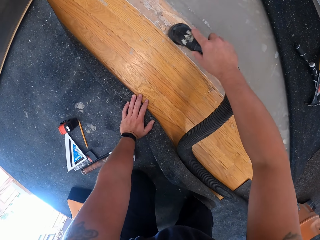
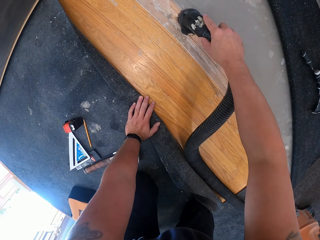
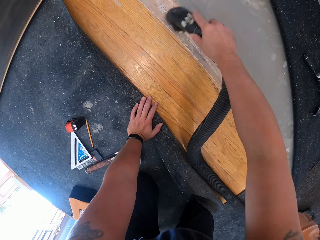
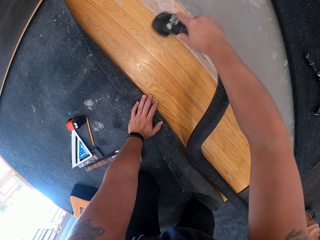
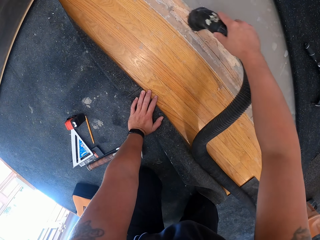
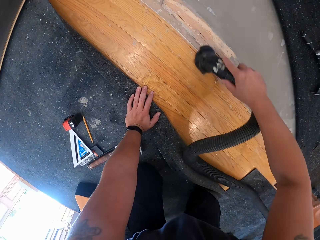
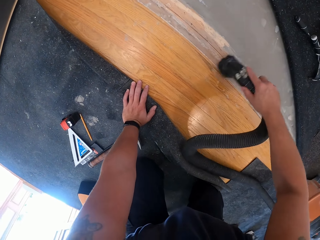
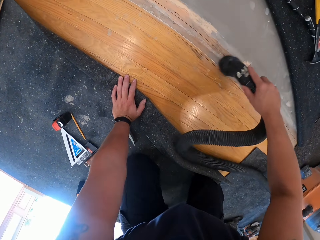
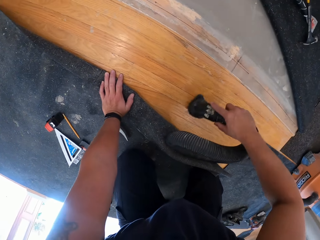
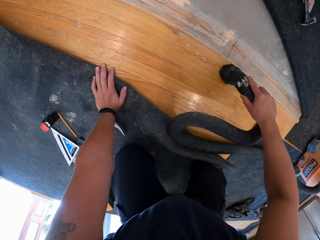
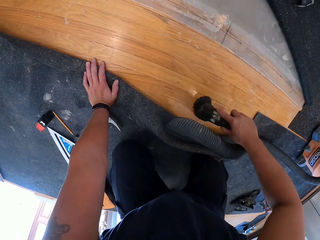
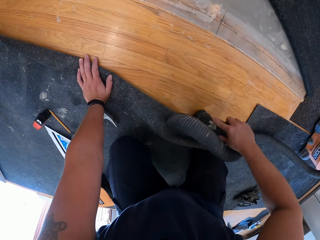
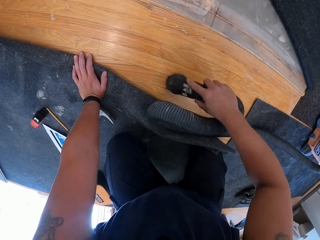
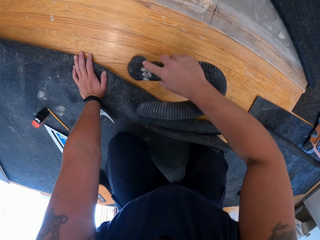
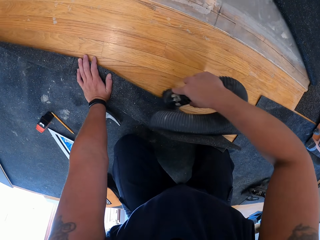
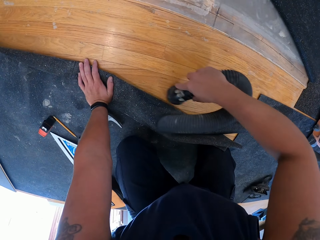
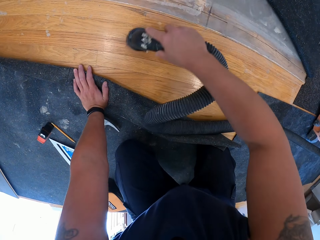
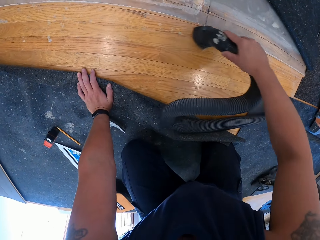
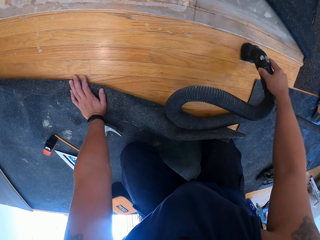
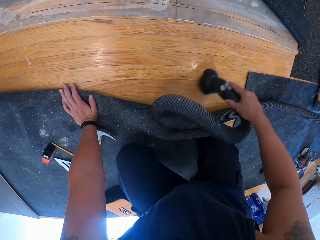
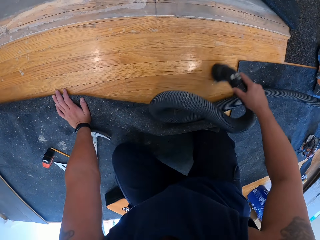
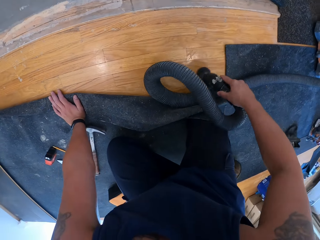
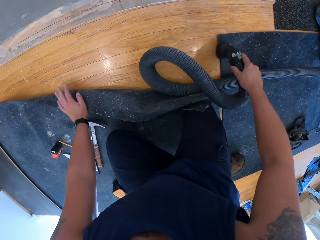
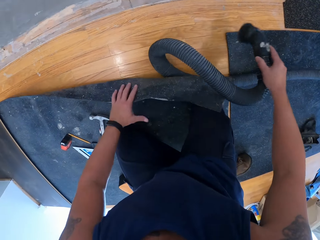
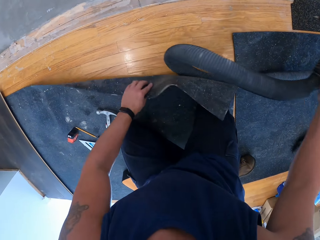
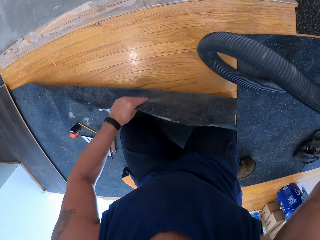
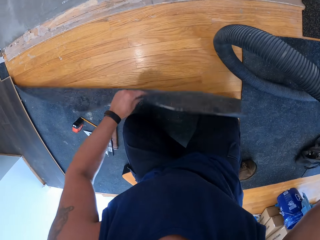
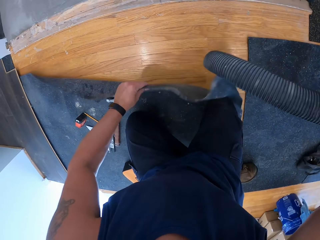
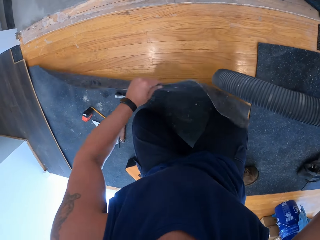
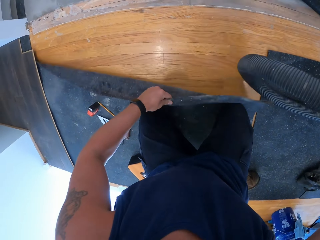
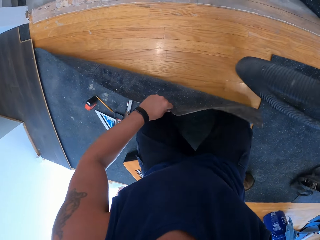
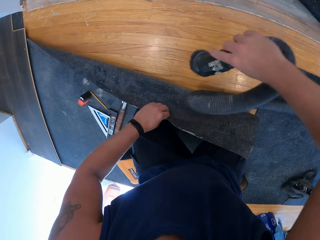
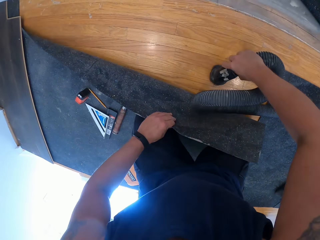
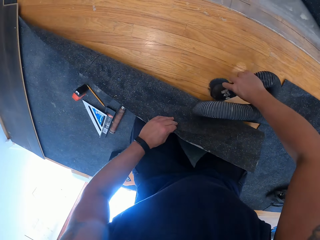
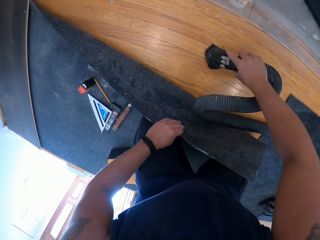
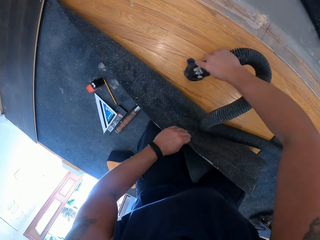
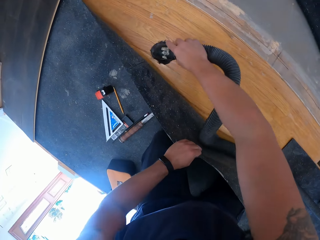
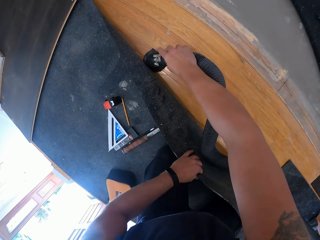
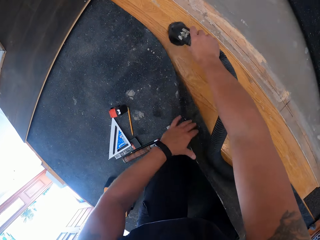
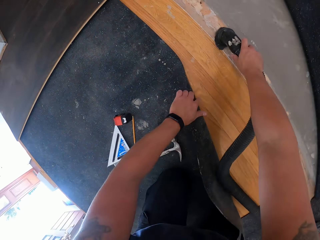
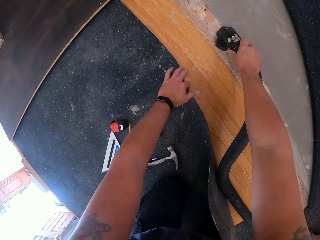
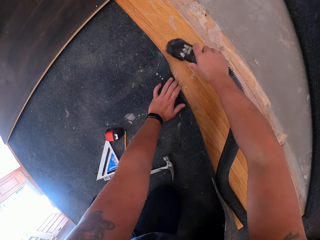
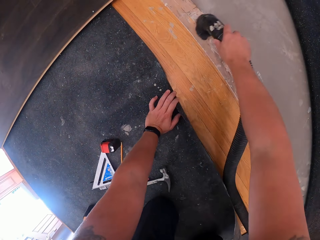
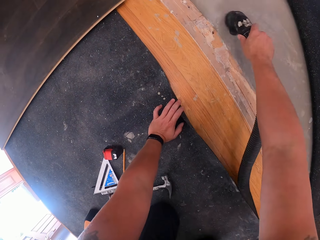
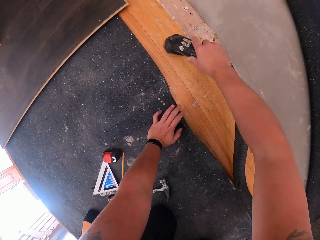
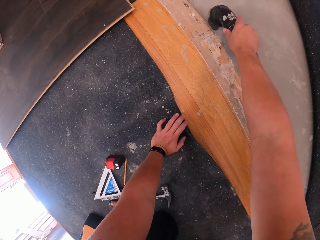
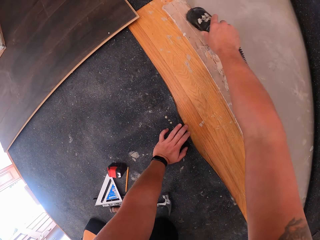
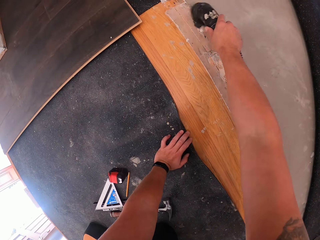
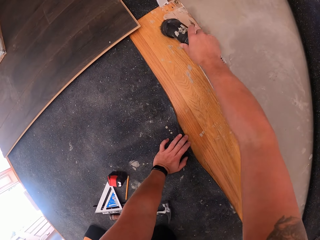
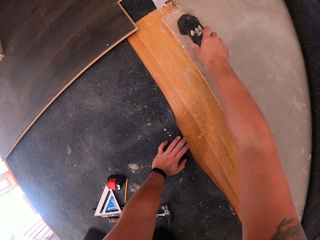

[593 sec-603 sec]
The camera wearer shakes off dirt on the rug with his left hand. He moves the carpet. He moves the vacuum cleaner pipe on the floor.

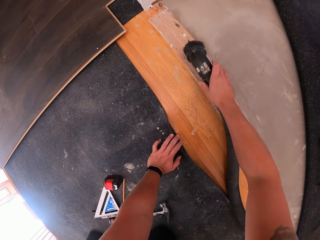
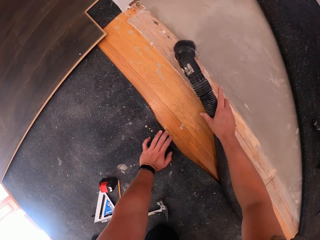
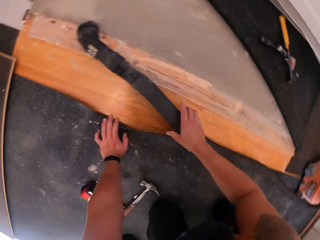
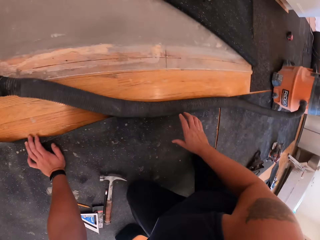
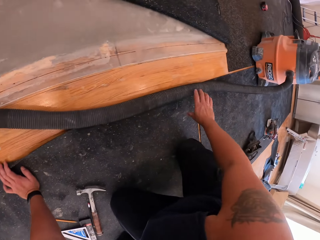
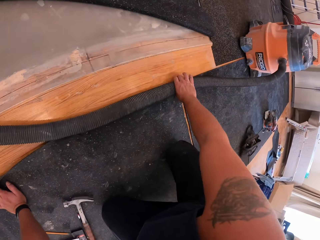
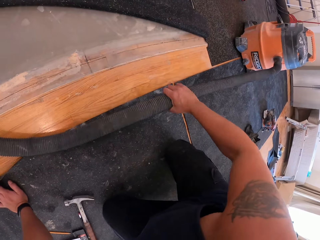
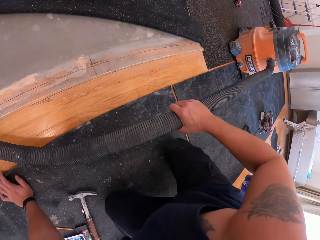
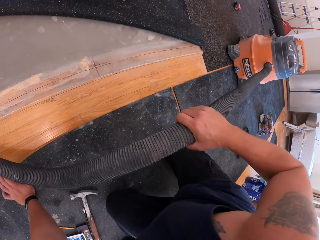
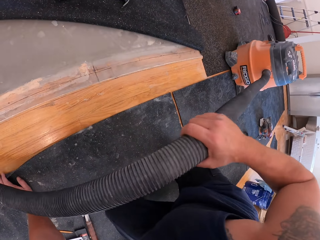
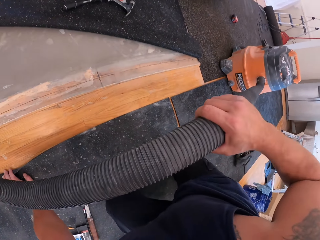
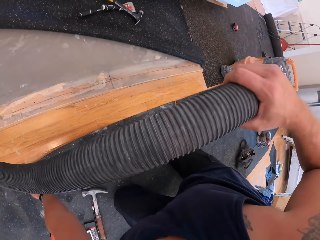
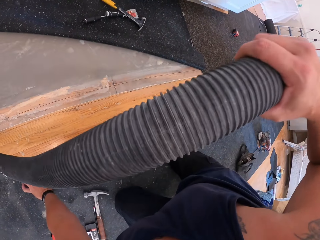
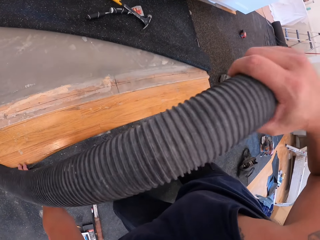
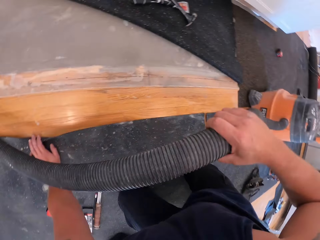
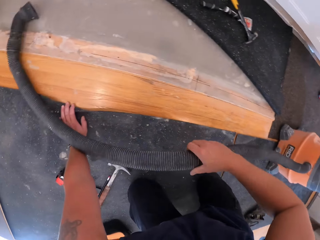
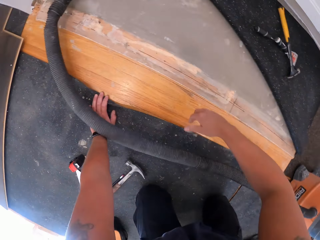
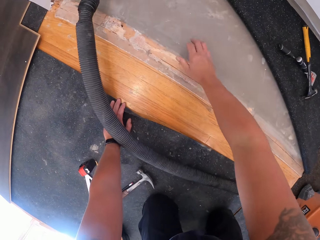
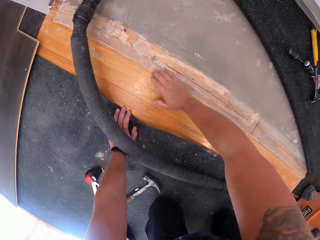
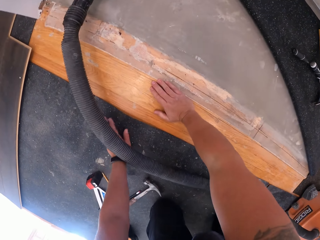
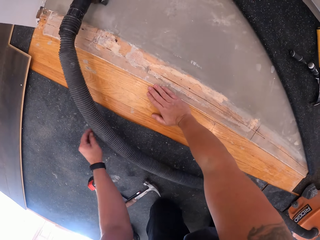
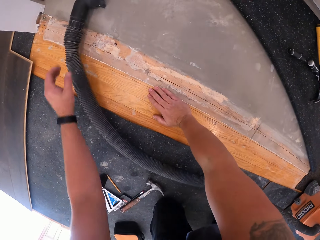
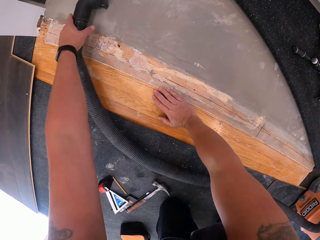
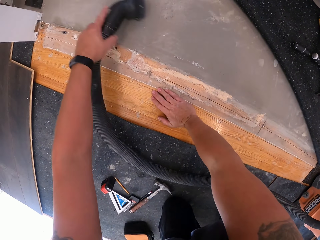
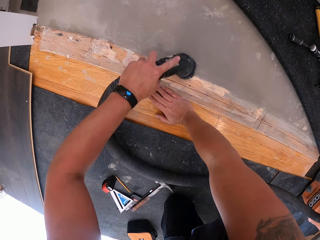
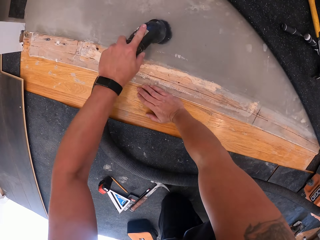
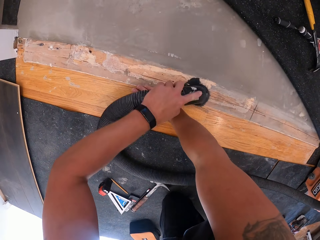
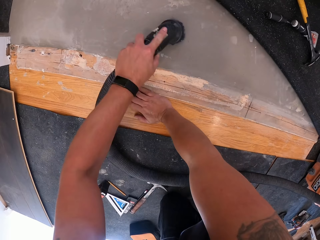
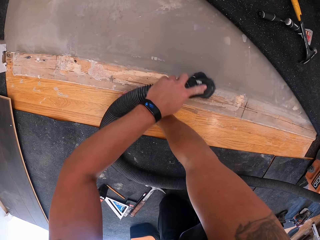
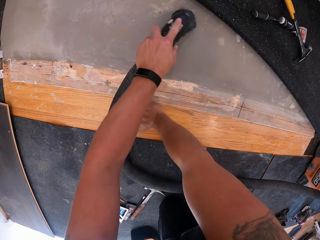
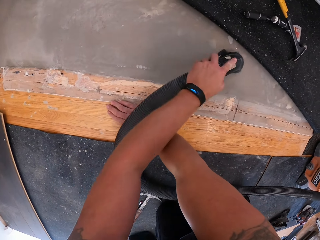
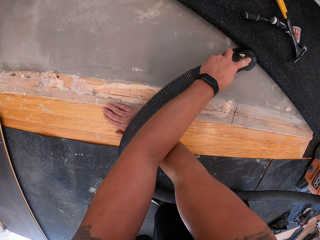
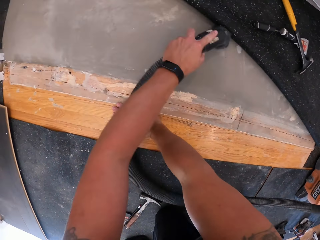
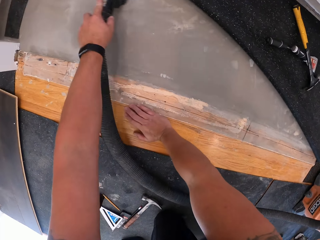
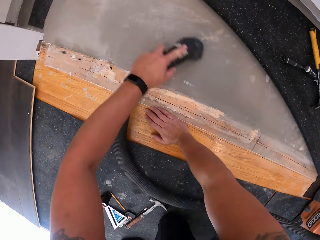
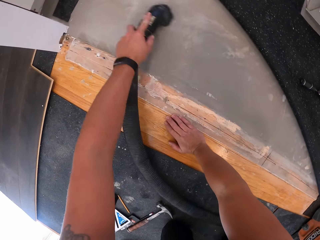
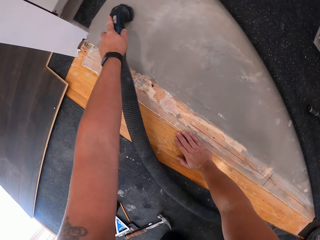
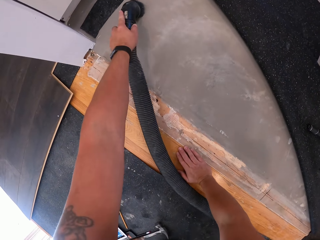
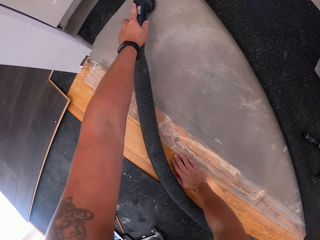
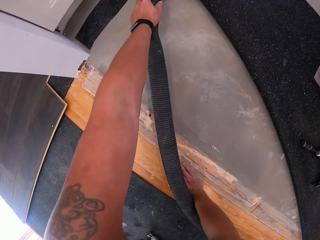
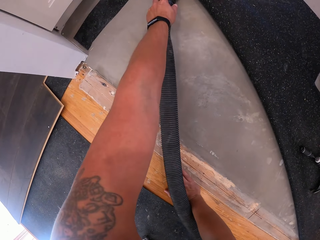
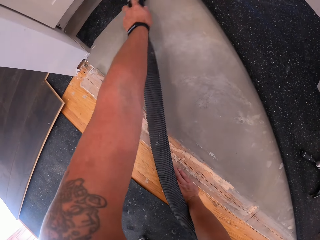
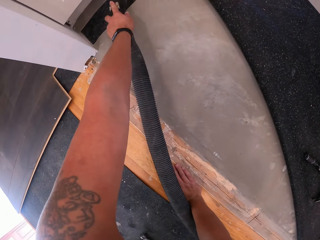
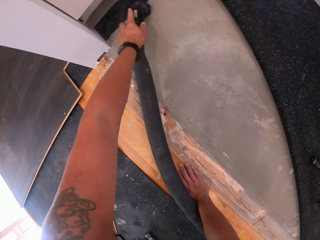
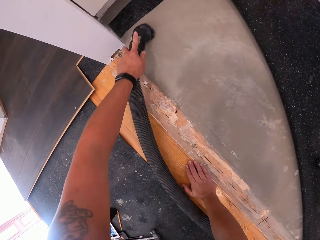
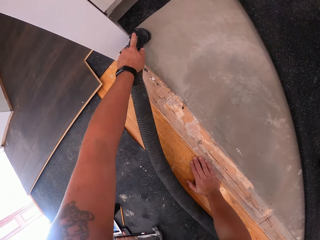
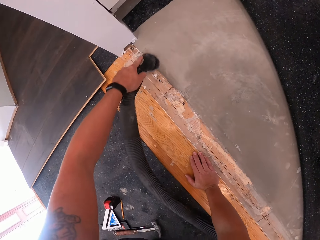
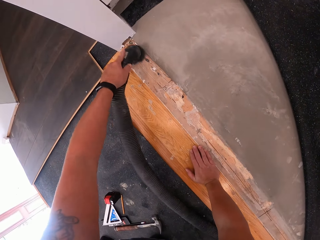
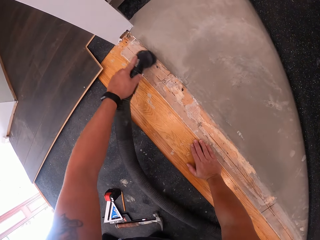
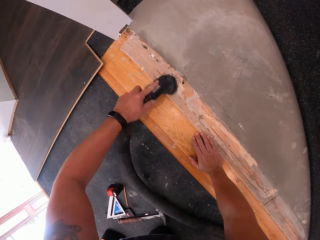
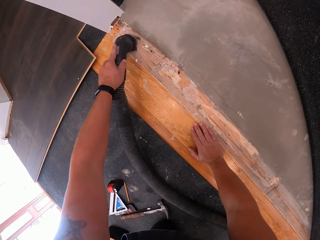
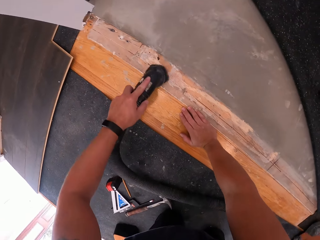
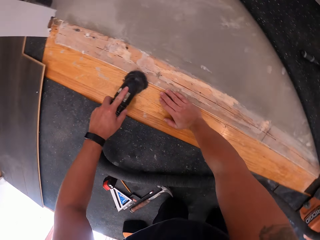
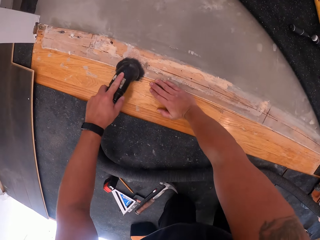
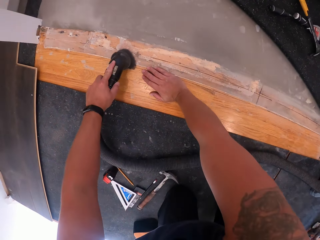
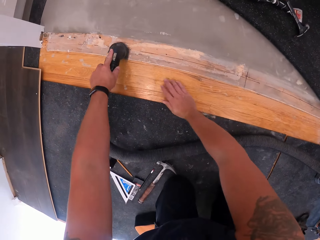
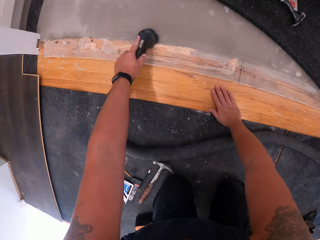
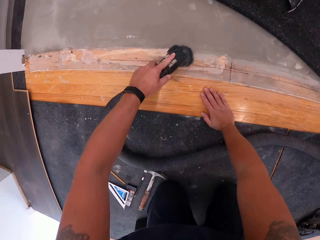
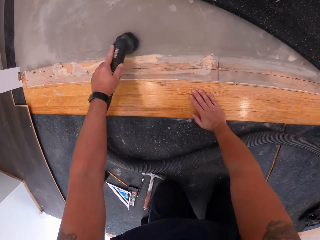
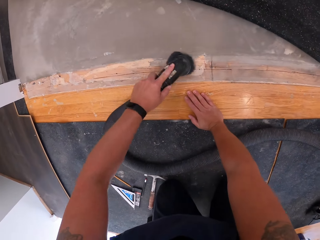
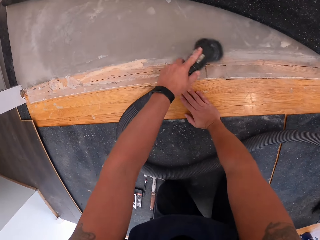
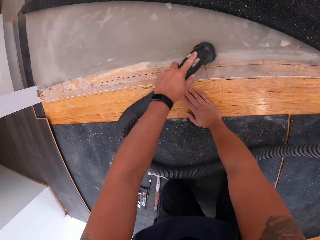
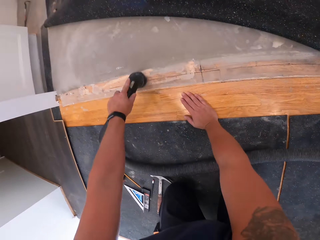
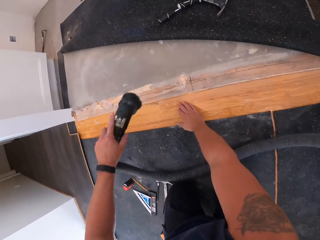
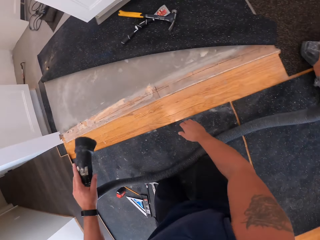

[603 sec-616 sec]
The camera wearer drops the vacuum hose on the floor board. He pulls the vacuum cleaner with his right hand. He pulls the vacuum cleaner pipe. He touches the ground. He picks the vacuum hose from the floor board with his left hand. He cleans off dirt on the floor board with the vacuum hose in his left hand. He moves the vacuum cleaner pipe on the floor.
